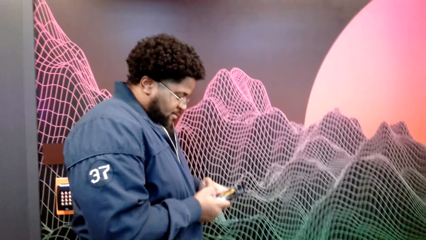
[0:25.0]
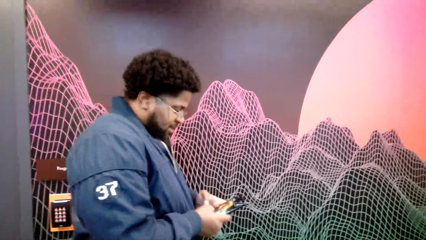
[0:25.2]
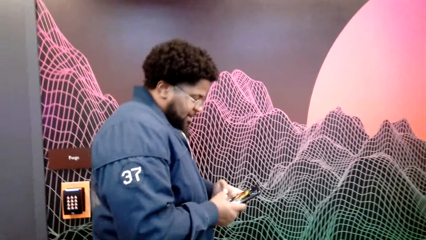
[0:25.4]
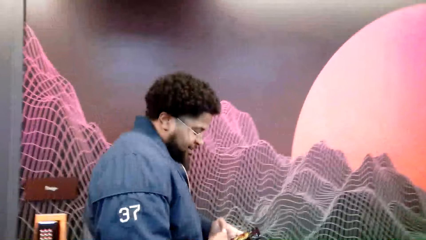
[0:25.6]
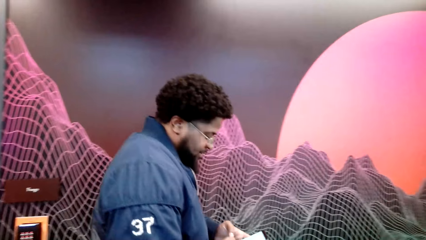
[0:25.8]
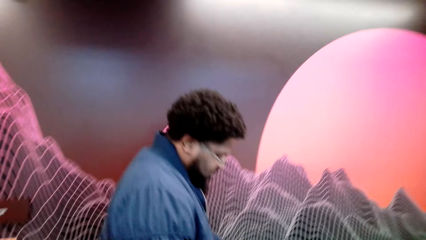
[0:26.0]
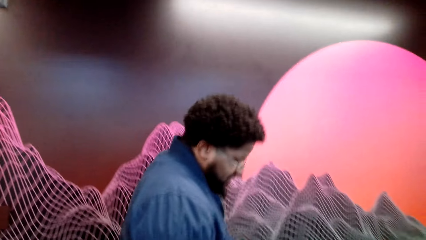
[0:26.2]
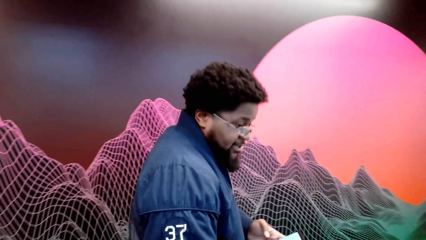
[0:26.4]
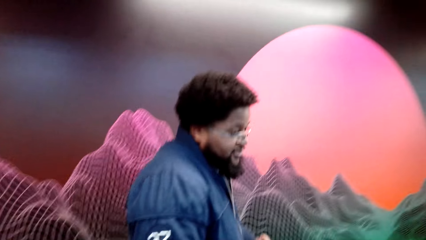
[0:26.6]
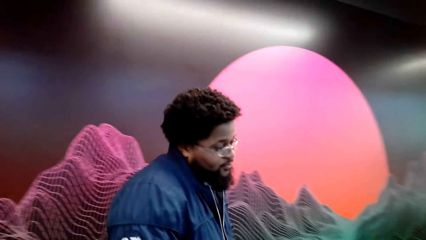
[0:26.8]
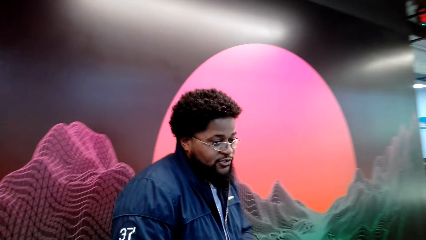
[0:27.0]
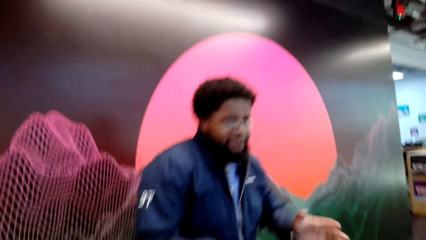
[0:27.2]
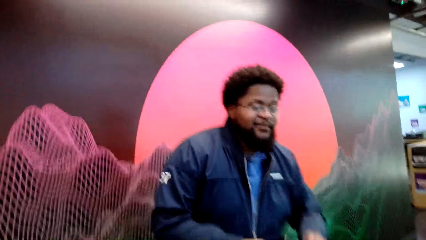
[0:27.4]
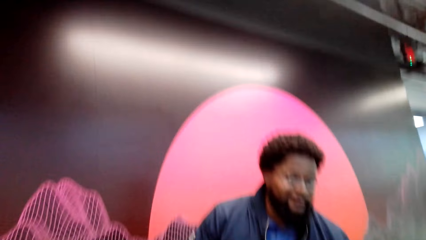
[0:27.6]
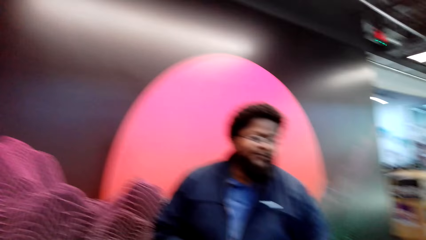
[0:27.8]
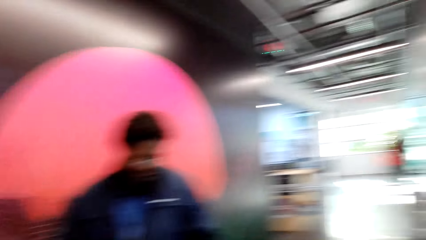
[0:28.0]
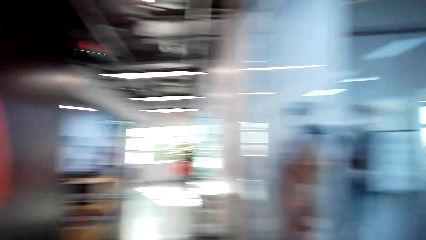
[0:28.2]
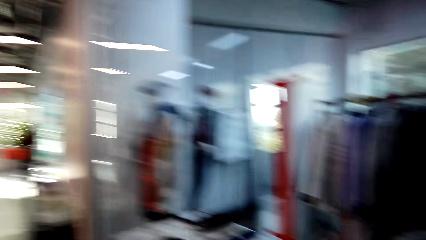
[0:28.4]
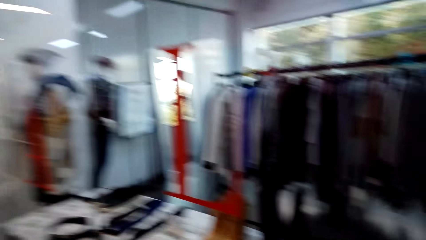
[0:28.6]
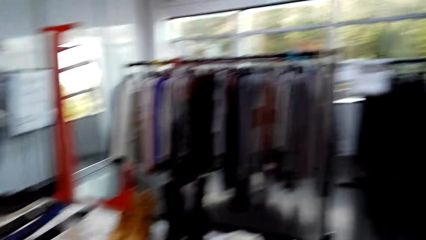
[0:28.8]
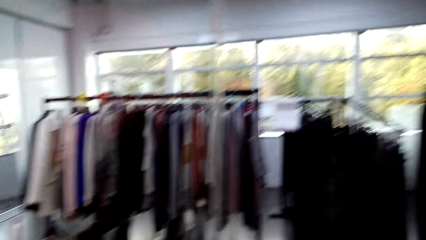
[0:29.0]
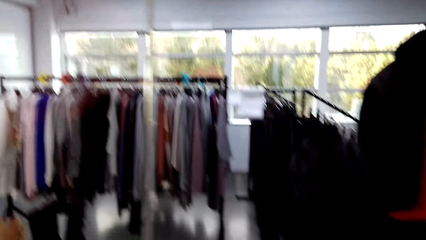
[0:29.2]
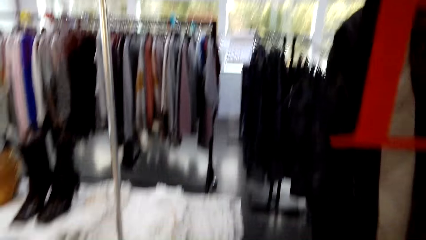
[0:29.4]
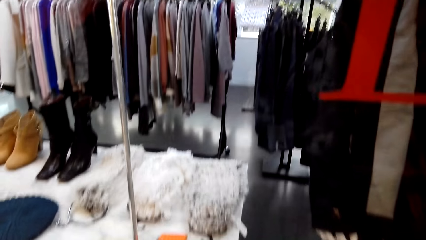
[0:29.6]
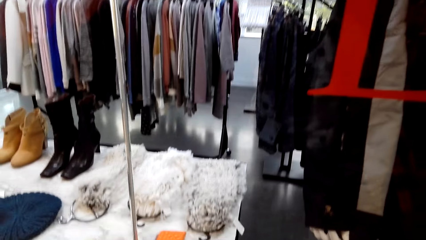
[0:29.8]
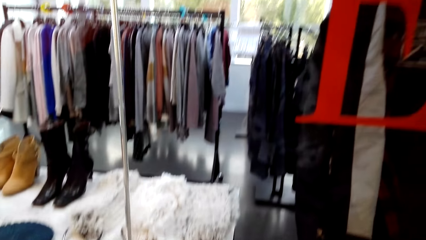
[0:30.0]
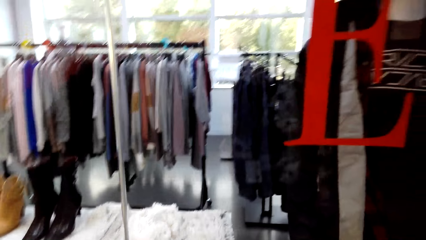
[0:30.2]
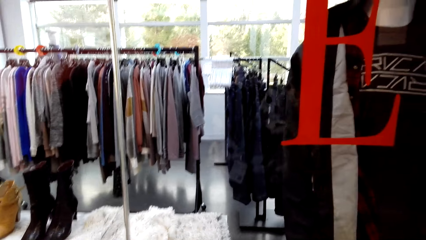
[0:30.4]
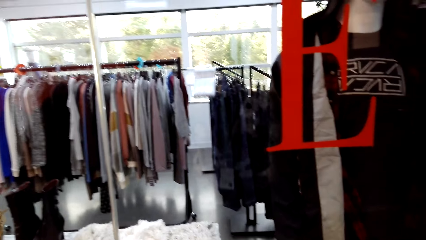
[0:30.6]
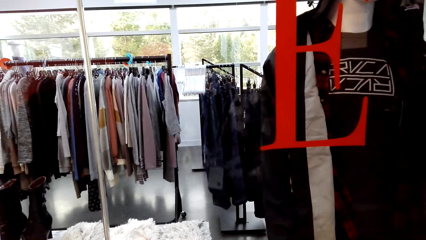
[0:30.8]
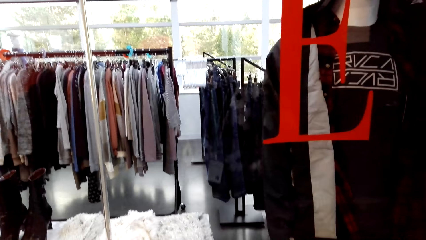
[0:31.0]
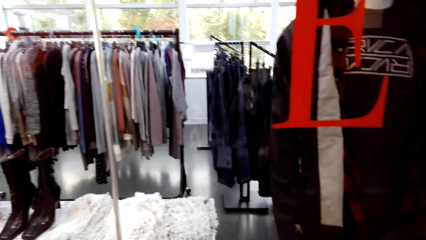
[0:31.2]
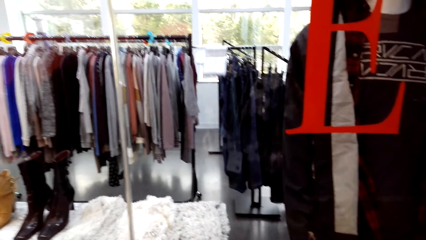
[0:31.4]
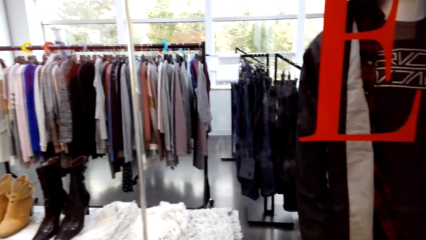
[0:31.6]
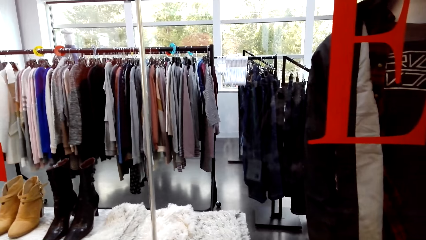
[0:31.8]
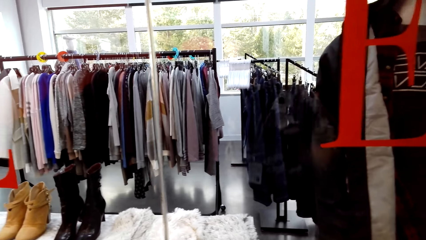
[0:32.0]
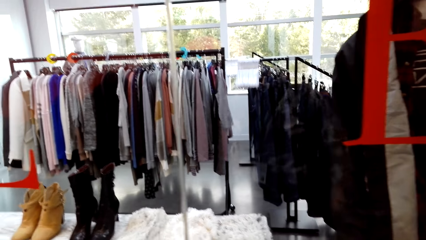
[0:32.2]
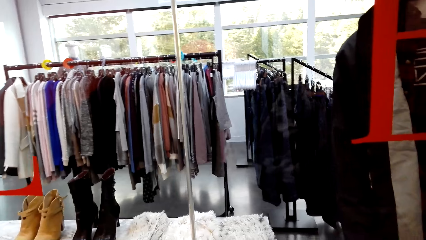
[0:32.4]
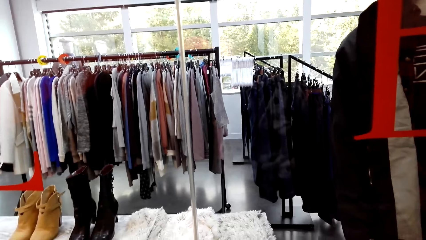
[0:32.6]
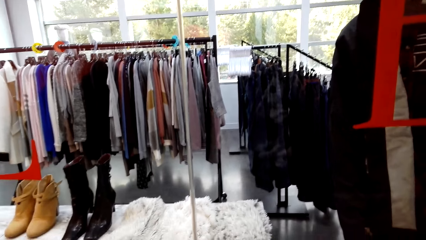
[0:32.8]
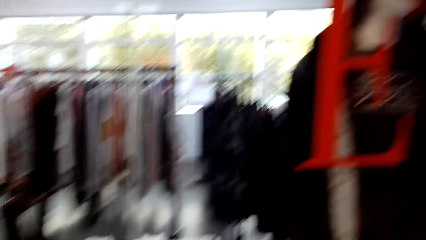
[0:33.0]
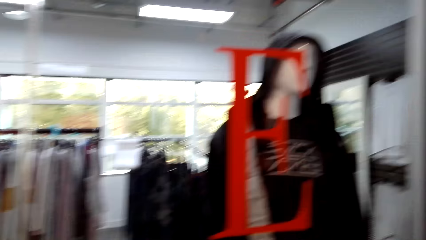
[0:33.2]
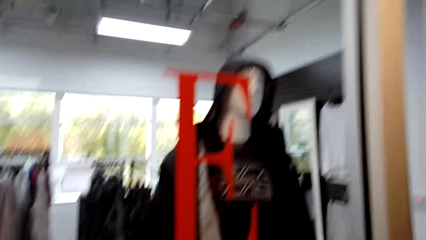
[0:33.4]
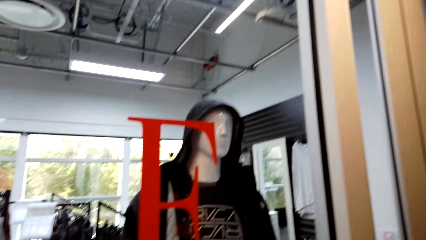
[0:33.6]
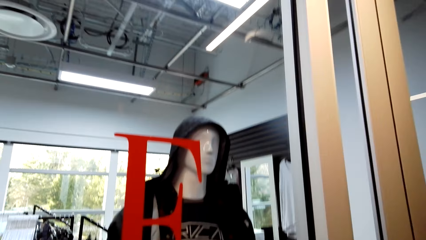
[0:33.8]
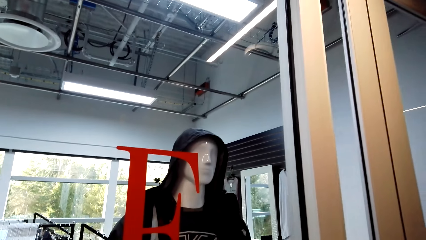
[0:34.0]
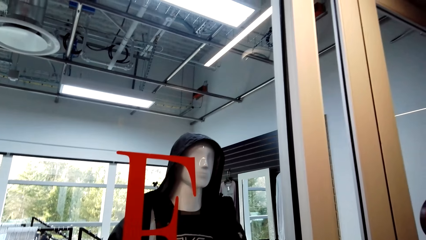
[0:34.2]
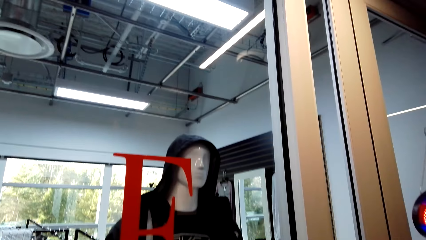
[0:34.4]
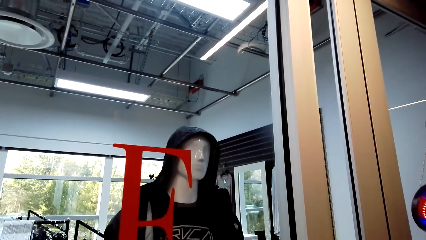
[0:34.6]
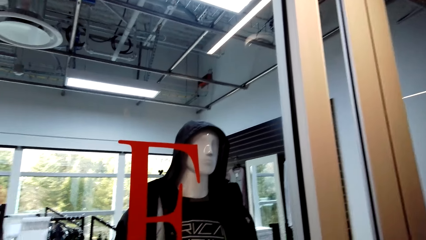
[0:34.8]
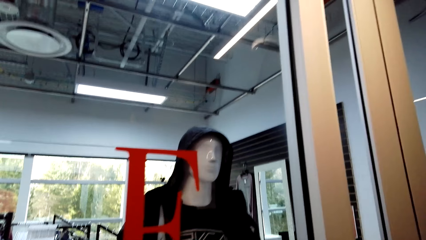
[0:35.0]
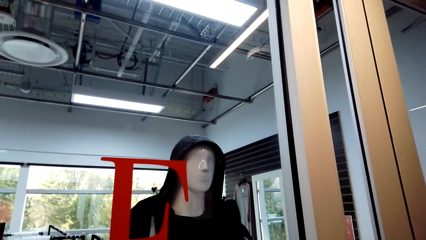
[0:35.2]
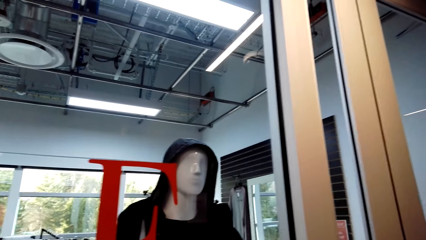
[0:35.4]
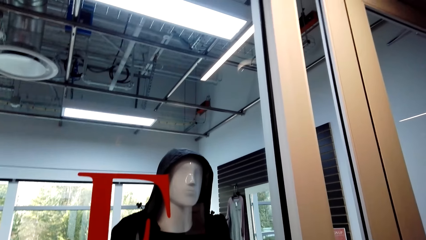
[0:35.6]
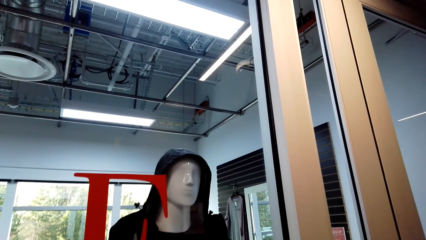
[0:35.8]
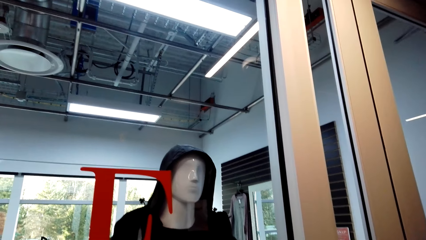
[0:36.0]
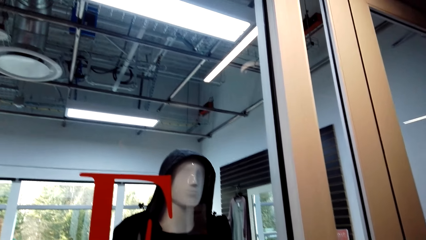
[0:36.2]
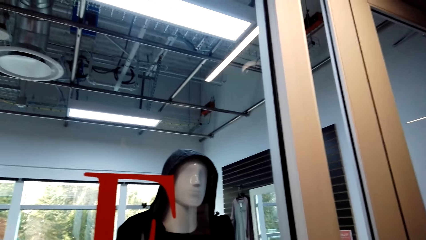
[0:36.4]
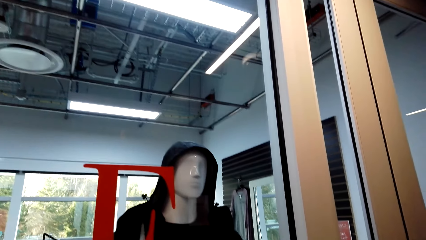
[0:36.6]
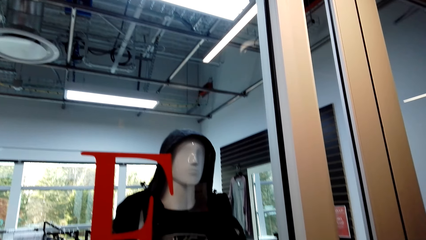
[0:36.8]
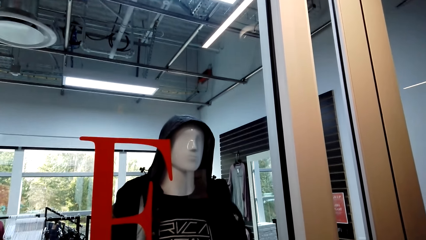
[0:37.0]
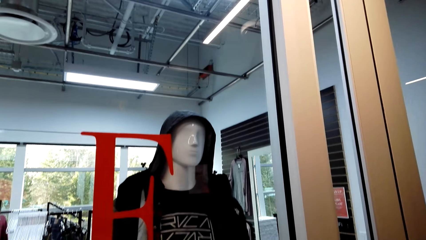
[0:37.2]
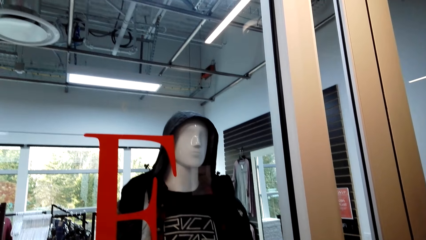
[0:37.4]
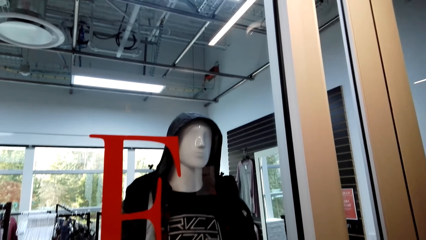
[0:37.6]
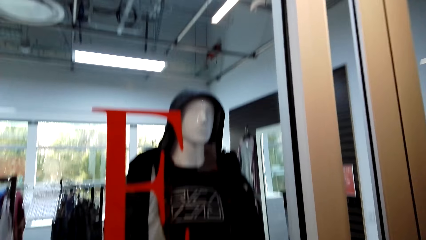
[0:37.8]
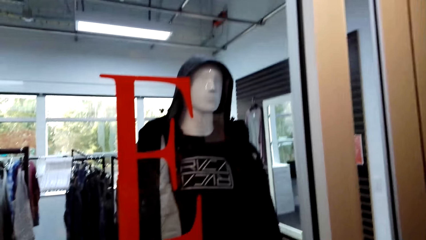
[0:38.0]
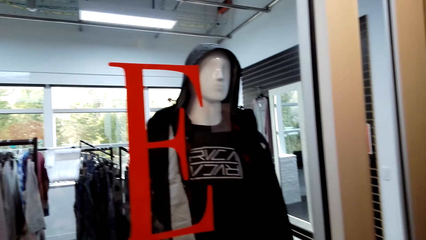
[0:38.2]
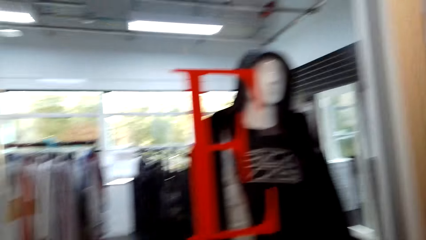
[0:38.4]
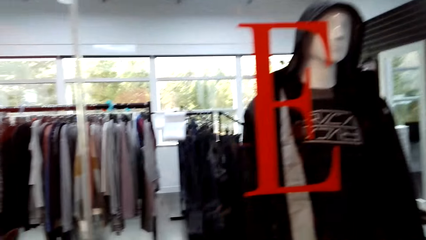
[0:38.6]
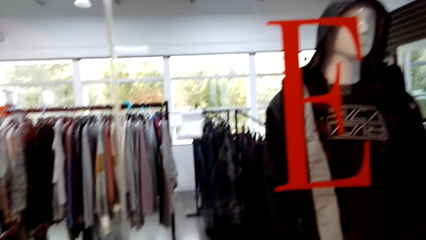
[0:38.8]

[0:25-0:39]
A man converses with the camera wearer. The camera wearer moves around the cloth store.

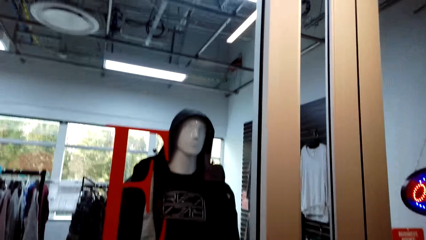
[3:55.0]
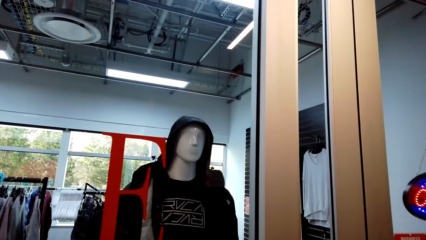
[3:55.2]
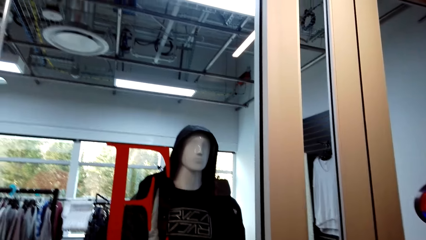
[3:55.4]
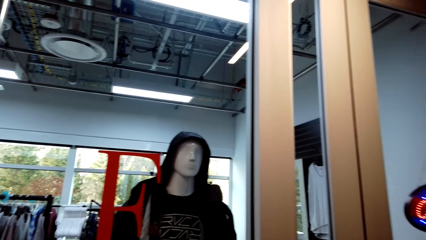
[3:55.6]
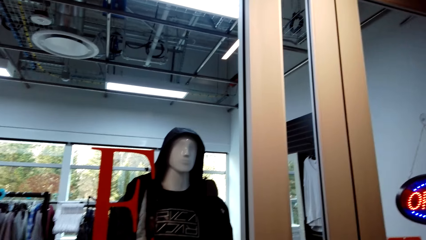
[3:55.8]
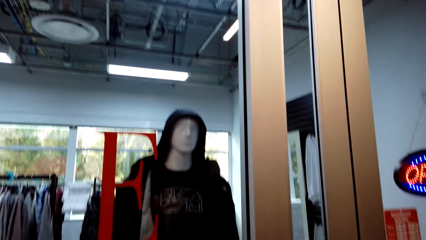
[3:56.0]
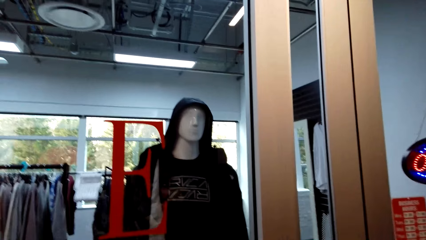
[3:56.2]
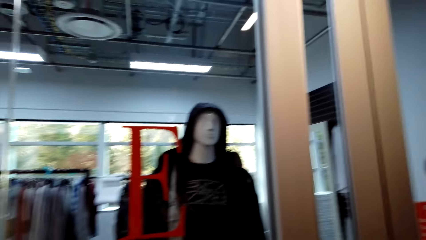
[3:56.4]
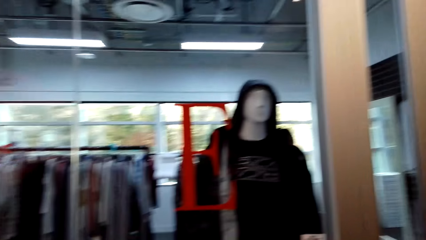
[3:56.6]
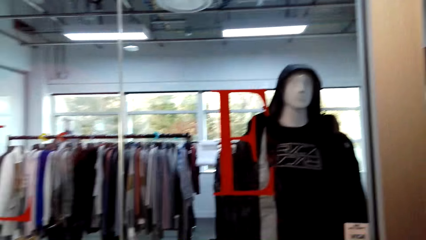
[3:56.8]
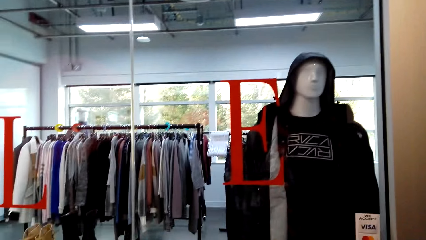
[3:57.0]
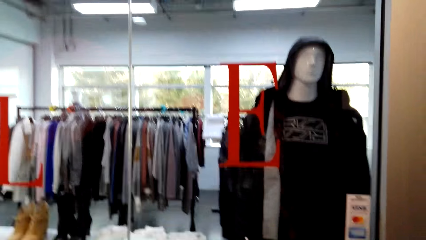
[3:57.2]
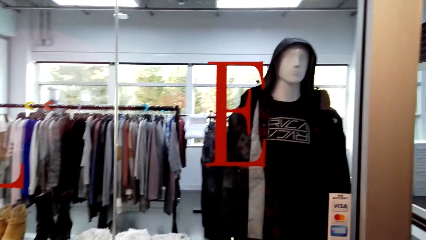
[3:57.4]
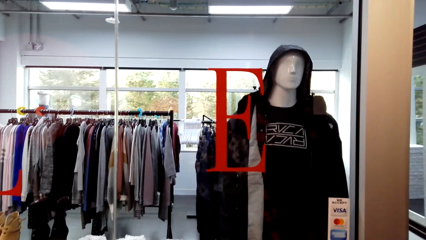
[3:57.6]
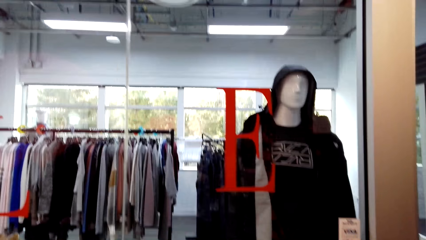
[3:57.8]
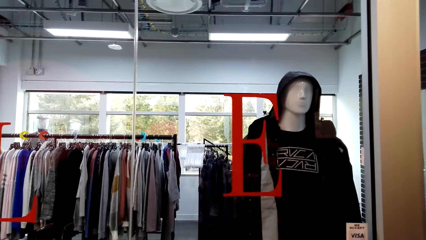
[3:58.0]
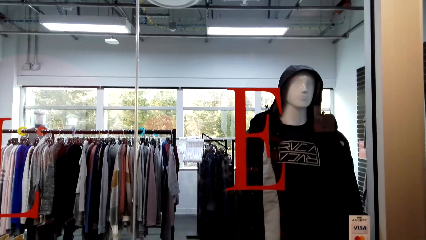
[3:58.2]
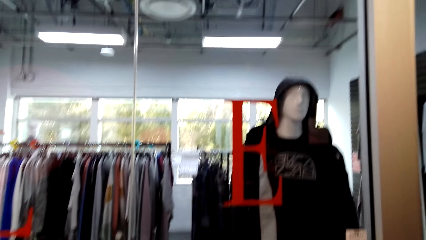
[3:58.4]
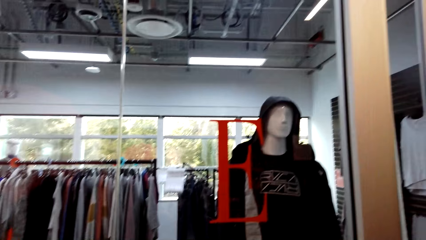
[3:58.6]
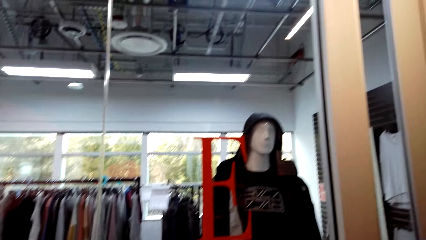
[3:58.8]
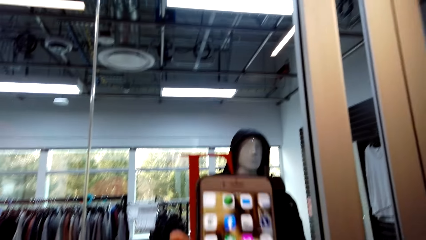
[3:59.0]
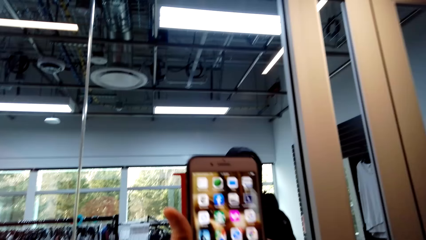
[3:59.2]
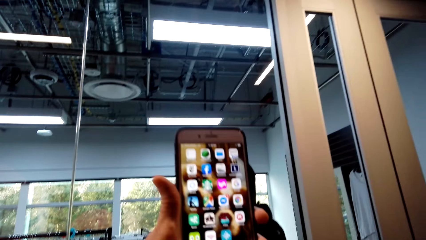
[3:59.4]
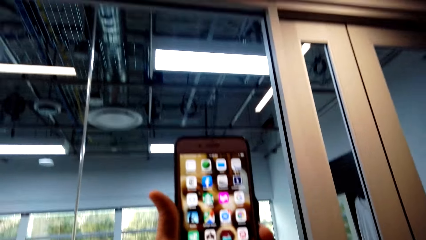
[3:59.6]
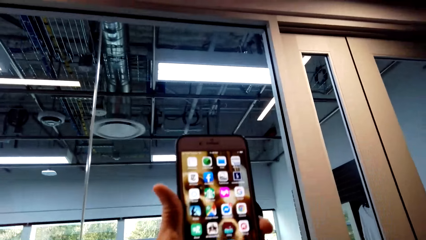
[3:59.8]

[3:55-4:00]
The camera wearer uses his mobile phone.
